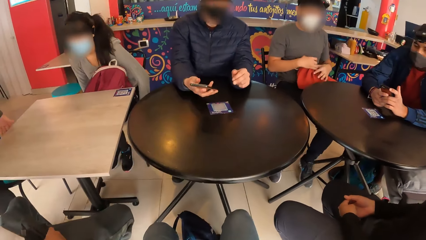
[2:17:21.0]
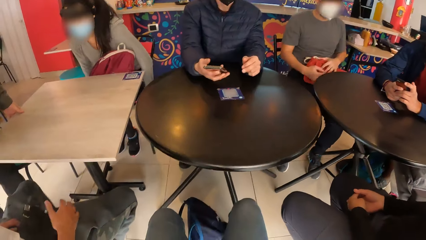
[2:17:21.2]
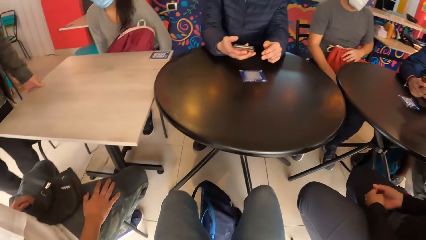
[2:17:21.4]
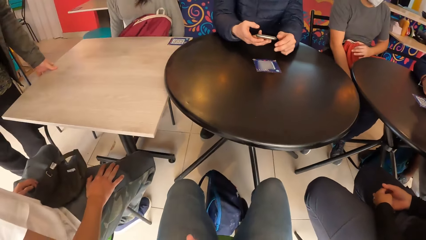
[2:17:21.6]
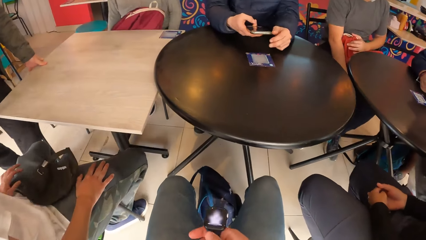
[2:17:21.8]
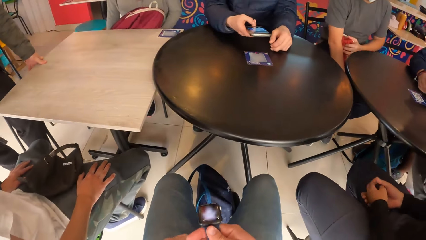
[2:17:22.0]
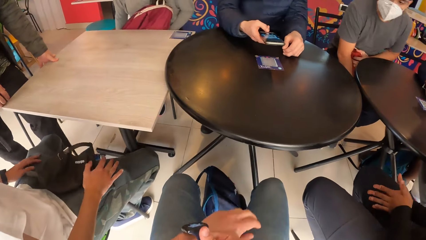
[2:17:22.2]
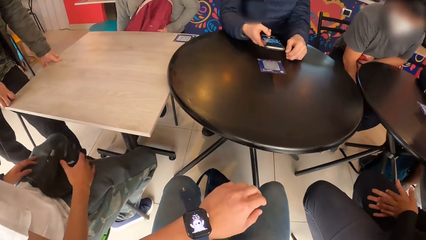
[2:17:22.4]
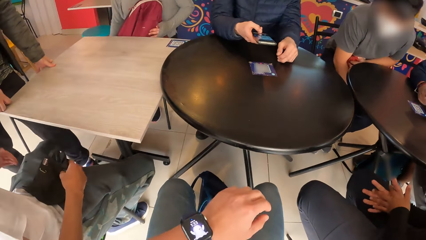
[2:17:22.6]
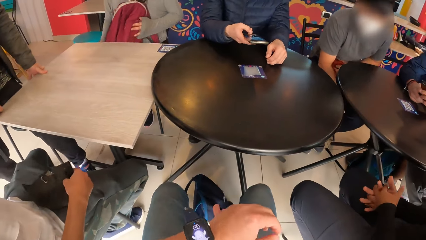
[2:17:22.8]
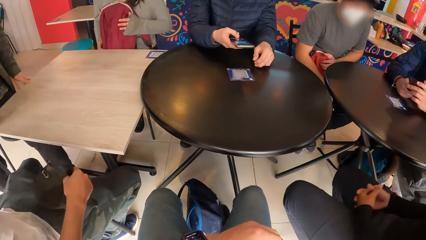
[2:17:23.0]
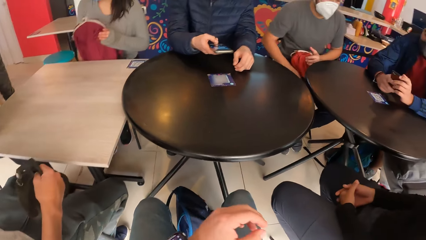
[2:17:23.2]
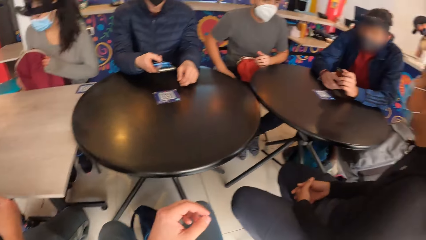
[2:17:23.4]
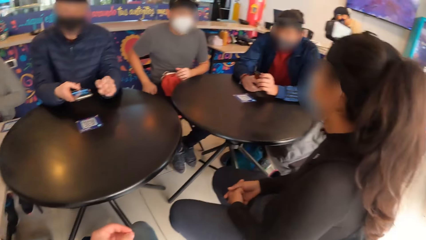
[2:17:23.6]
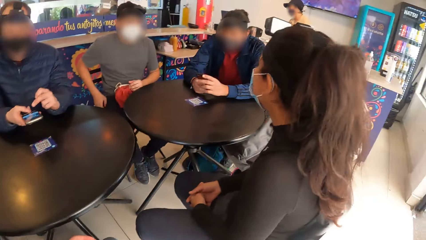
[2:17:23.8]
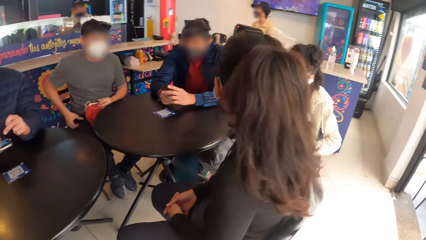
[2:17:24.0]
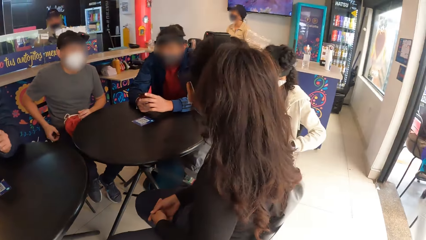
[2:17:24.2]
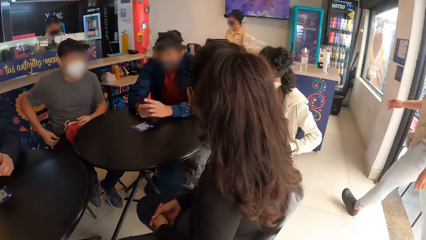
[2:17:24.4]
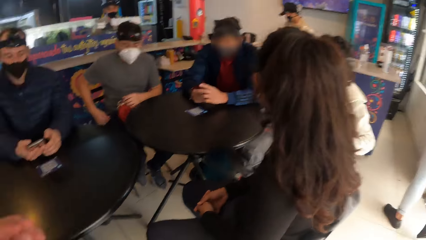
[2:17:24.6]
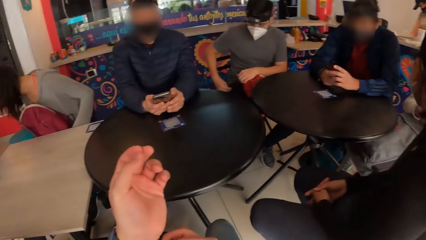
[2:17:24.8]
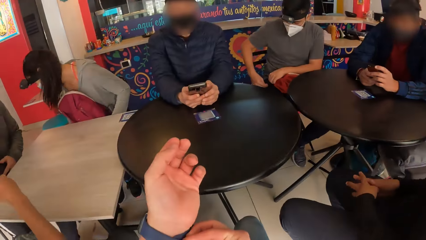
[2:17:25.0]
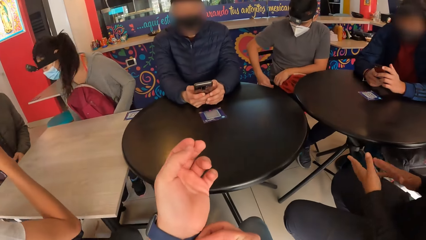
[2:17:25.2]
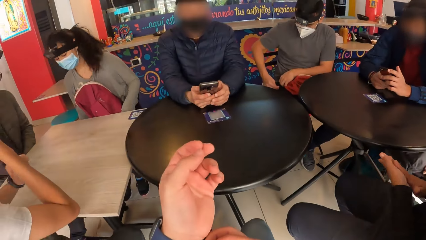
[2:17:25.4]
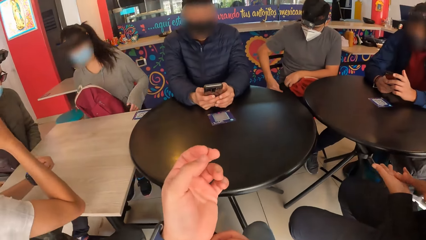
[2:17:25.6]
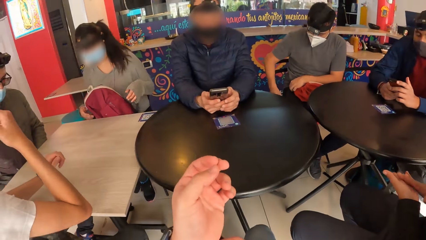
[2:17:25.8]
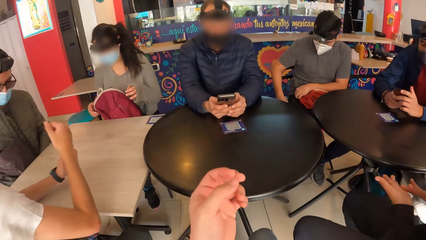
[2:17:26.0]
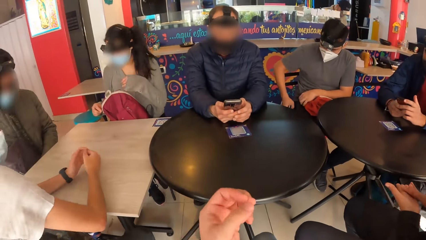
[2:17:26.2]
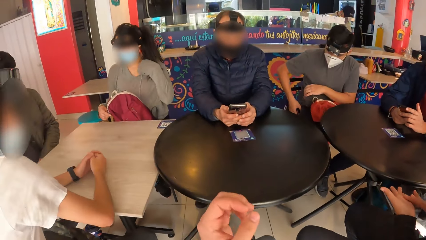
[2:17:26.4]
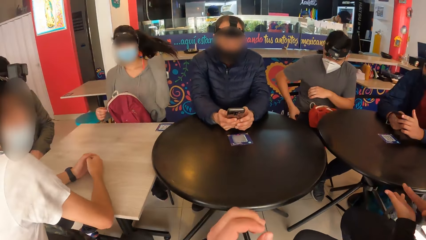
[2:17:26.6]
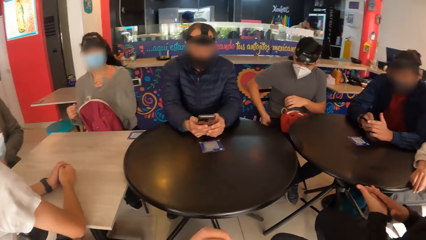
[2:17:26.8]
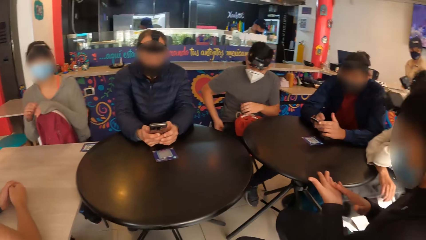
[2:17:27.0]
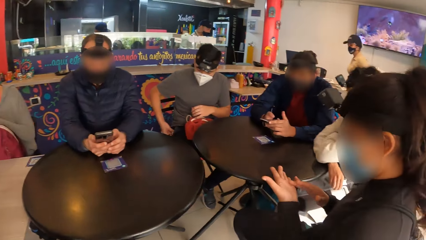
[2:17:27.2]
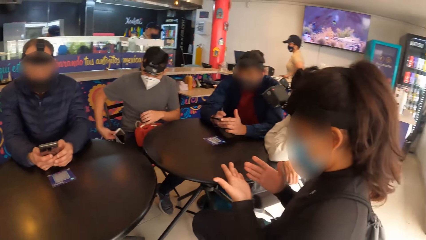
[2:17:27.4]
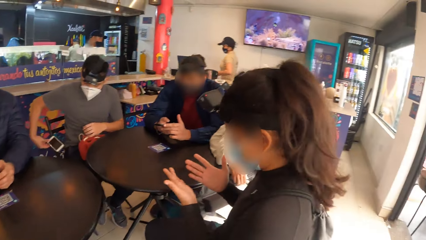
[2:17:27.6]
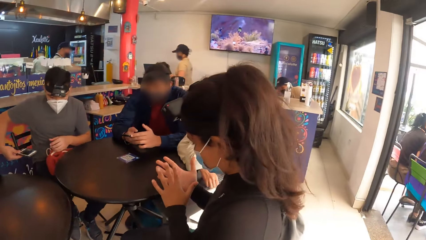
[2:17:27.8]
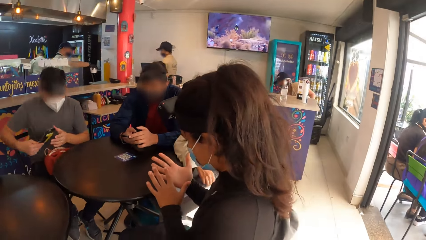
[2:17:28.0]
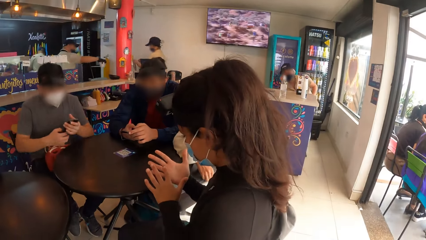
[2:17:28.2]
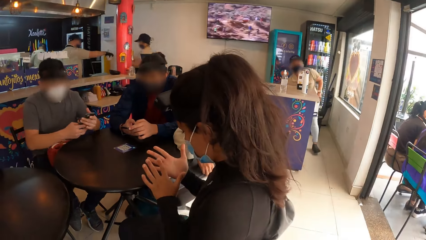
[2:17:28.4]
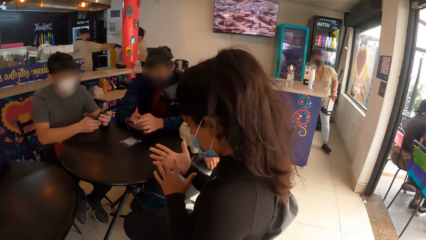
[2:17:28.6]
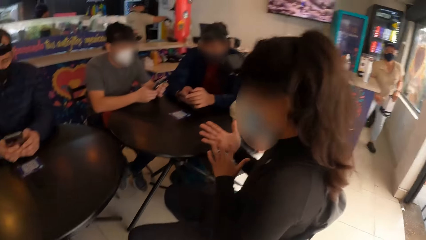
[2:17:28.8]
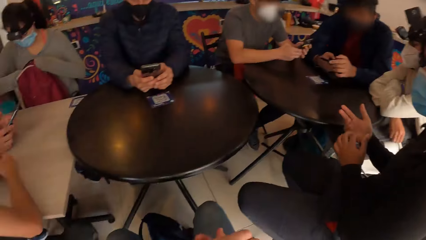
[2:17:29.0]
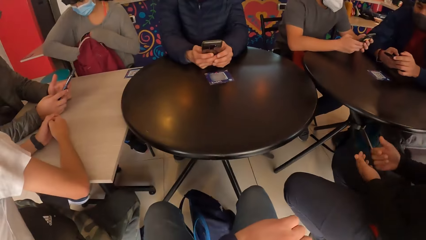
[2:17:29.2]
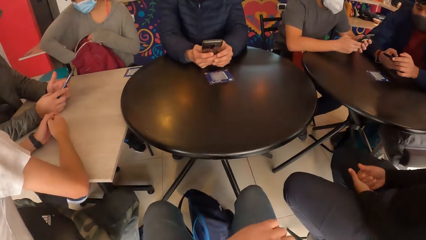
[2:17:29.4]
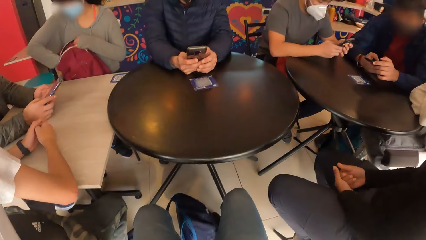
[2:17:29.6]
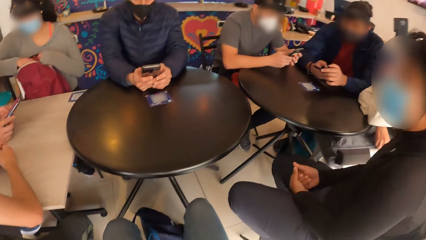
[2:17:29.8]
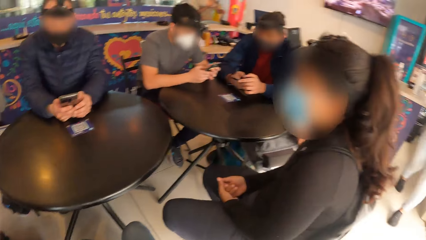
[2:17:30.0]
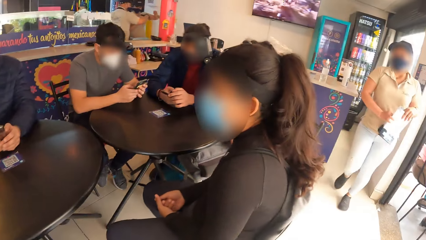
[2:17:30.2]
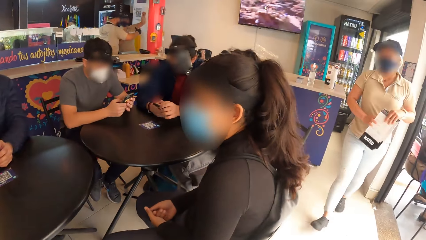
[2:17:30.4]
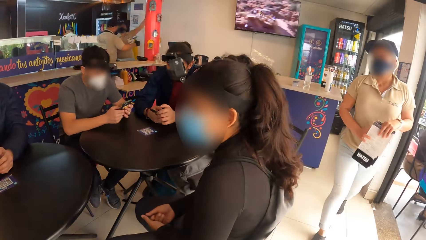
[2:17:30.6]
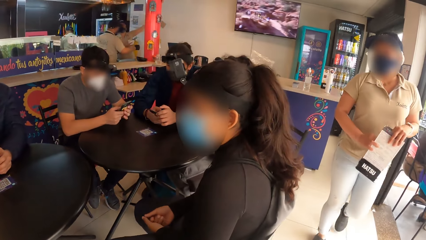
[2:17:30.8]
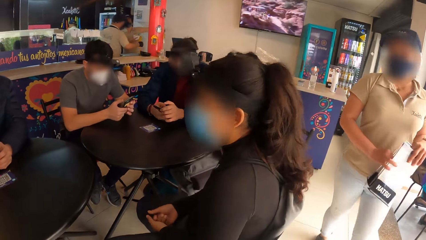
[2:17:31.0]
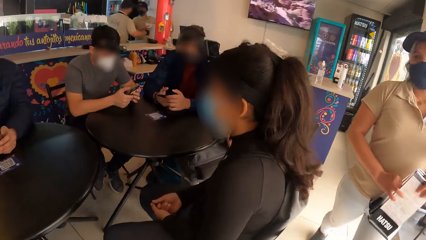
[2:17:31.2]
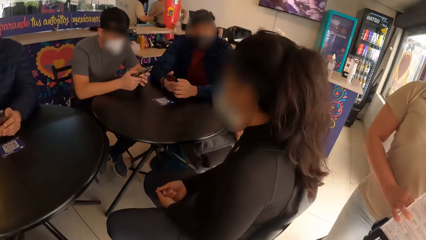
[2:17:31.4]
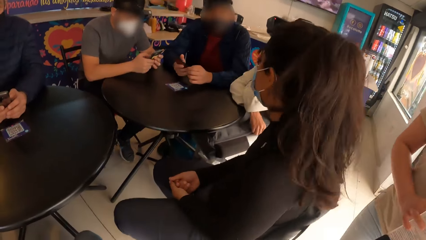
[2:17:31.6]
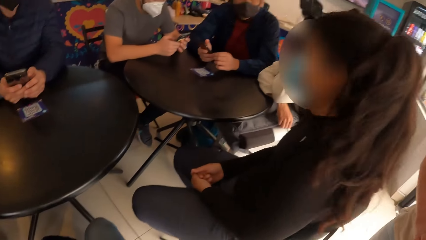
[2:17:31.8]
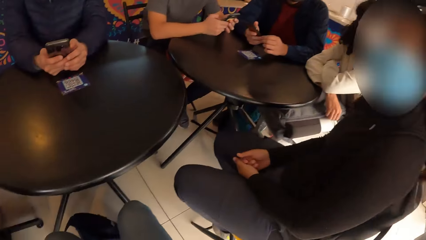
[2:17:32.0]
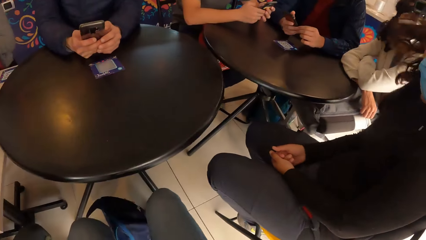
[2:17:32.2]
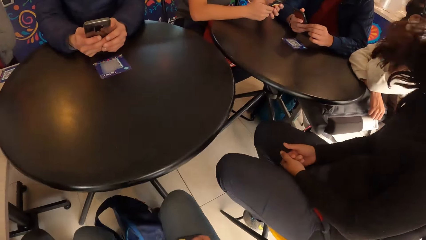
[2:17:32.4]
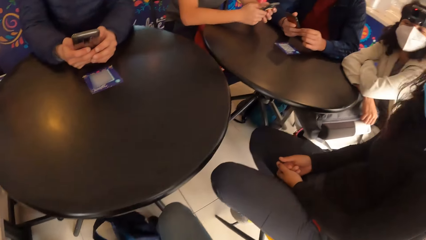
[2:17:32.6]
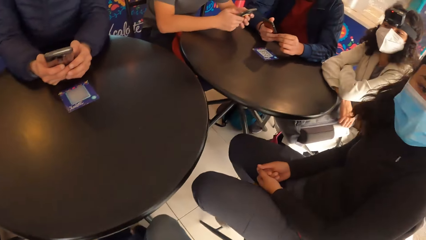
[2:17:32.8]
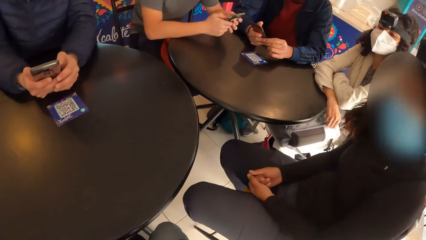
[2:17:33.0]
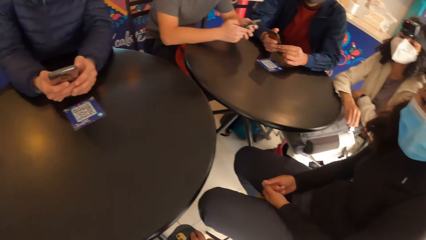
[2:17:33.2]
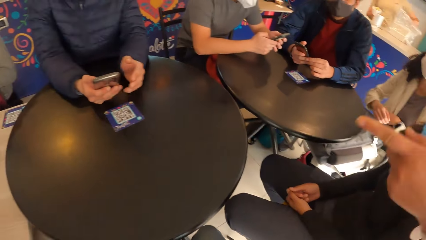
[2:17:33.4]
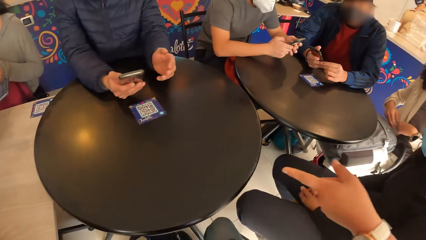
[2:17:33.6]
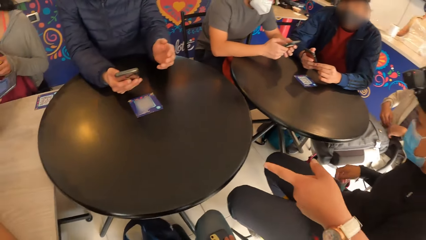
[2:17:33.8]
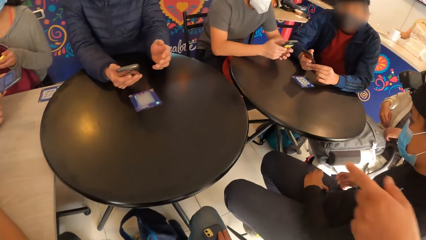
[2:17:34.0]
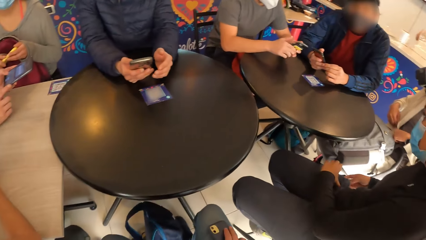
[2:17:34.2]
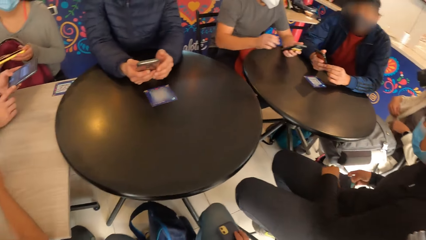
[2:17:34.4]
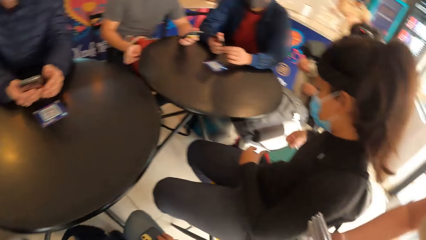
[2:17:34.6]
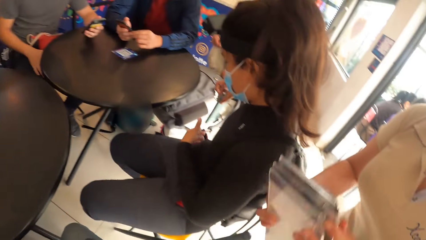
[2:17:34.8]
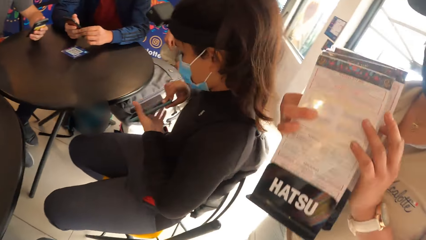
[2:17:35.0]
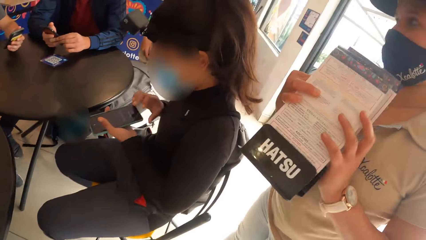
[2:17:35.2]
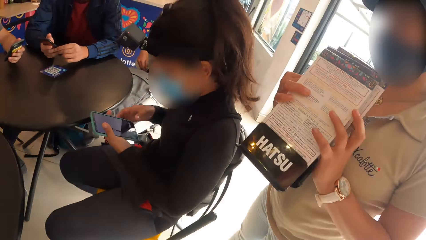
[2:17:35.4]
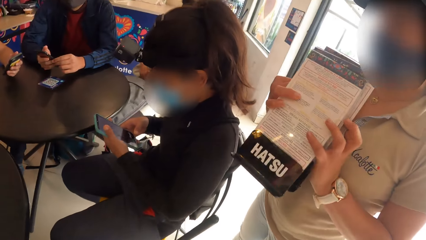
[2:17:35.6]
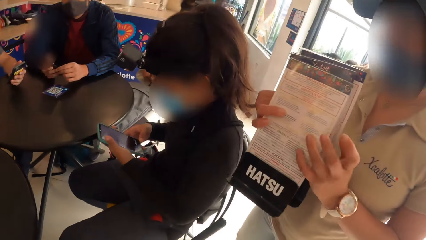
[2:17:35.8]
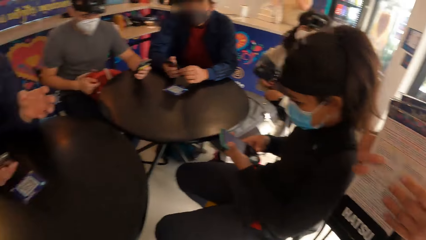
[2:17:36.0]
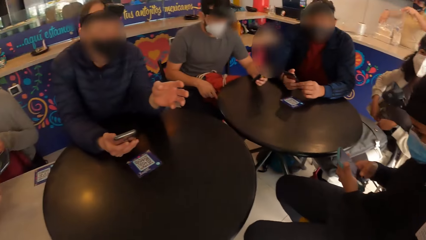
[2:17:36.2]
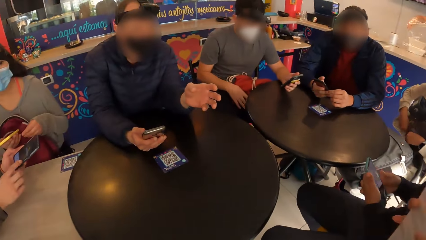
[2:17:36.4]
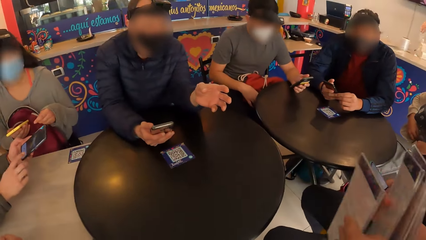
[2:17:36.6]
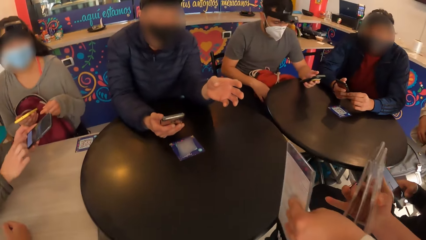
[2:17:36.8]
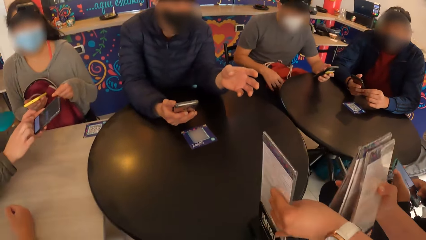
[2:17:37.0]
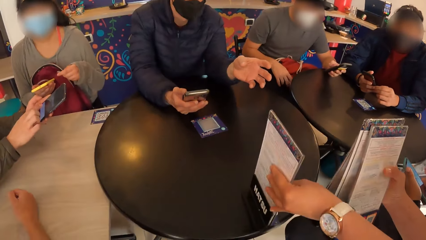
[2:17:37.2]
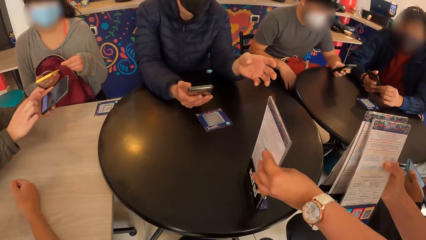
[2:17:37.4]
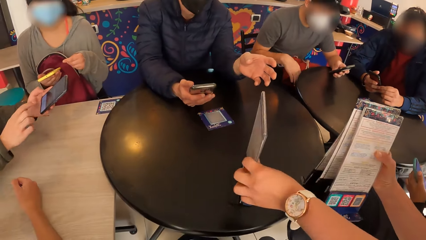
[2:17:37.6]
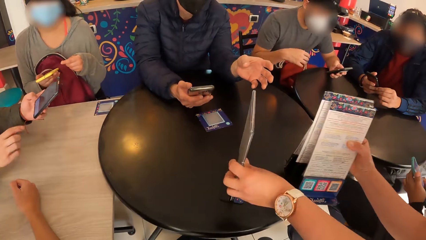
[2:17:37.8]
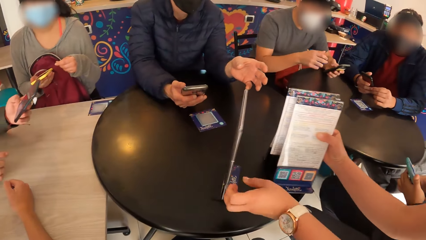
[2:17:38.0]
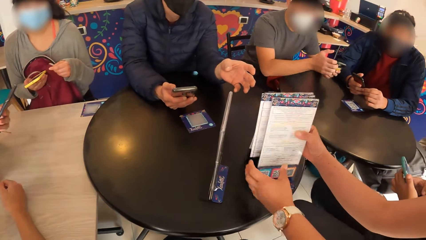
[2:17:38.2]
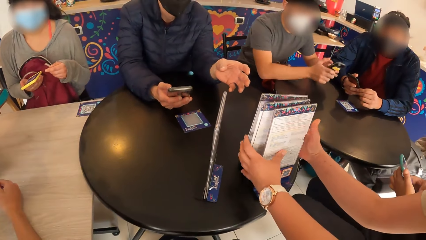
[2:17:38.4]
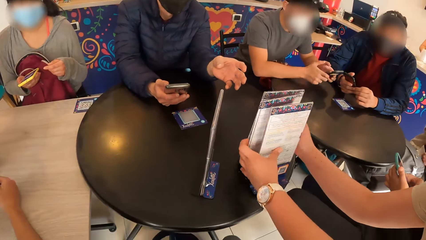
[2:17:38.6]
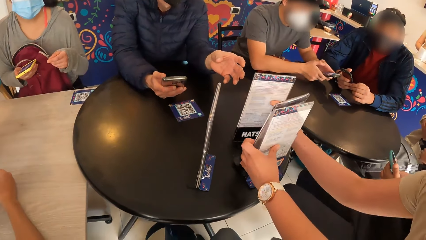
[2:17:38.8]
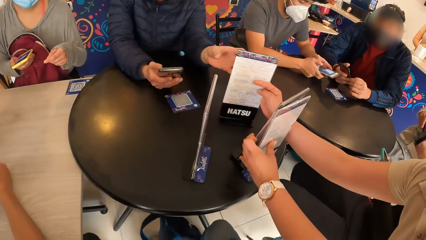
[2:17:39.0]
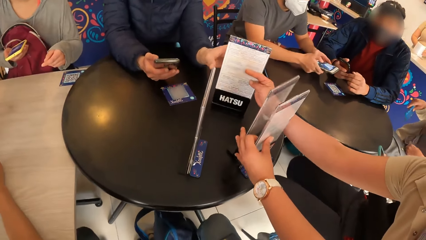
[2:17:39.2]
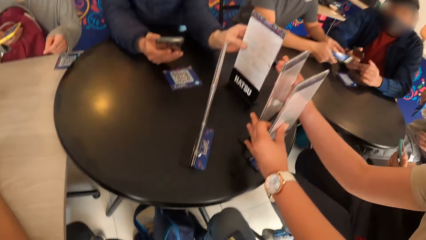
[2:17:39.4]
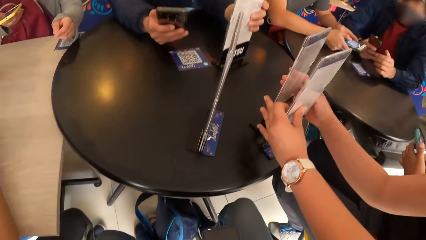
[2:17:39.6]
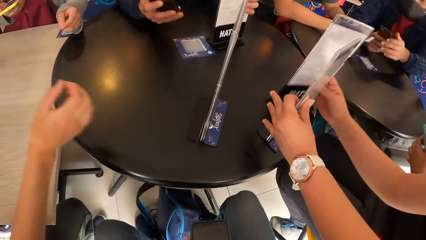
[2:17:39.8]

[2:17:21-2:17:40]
The group of people interact with each other. The camera wearer wears a watch on his hand. A man presses a phone with both hands. Another man presses a phone with both hands. The waiter interacts with the group of people. The waiter drops a set of menus on the table with both hands.
